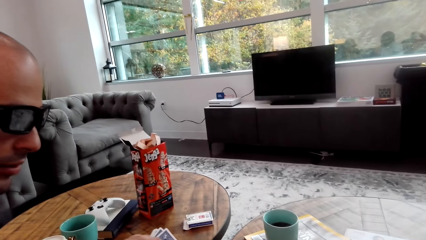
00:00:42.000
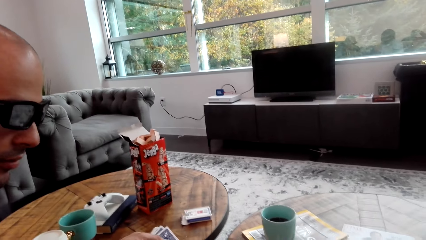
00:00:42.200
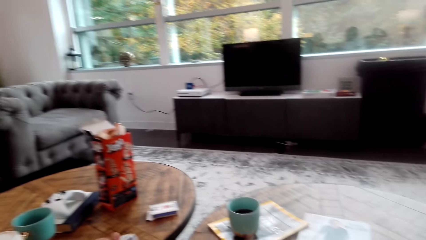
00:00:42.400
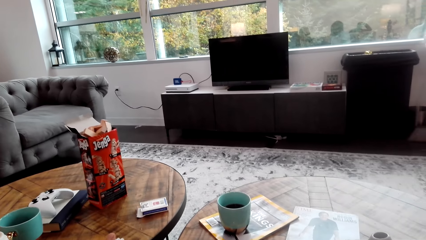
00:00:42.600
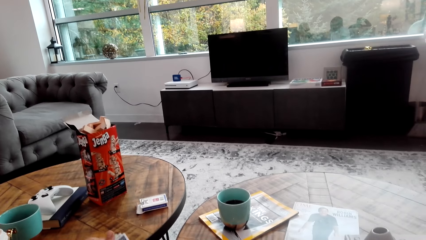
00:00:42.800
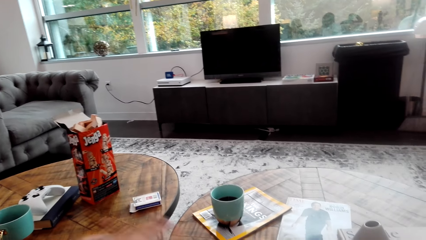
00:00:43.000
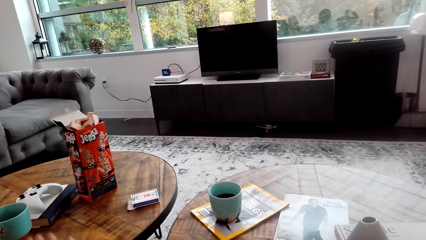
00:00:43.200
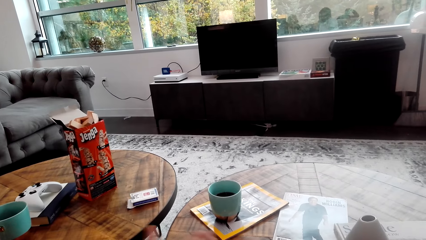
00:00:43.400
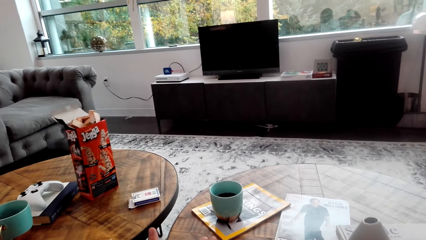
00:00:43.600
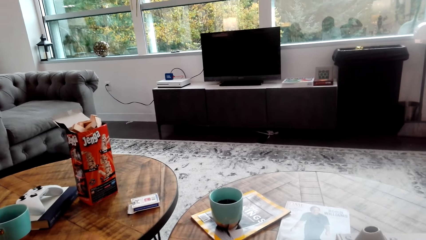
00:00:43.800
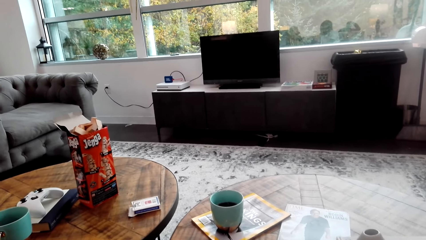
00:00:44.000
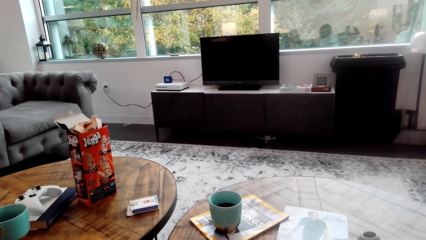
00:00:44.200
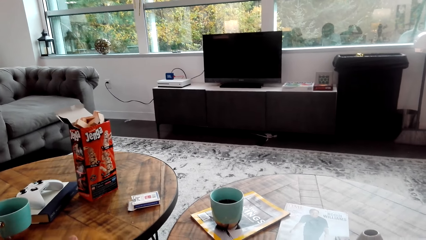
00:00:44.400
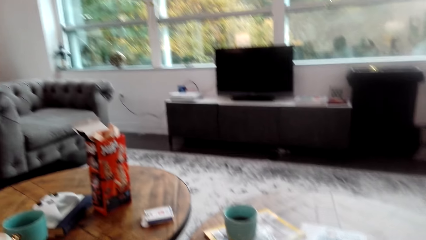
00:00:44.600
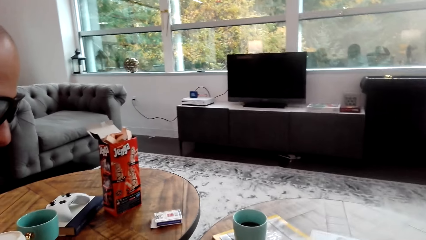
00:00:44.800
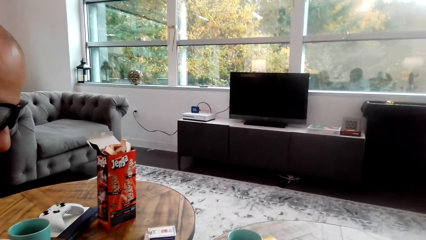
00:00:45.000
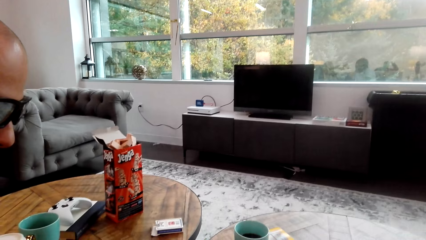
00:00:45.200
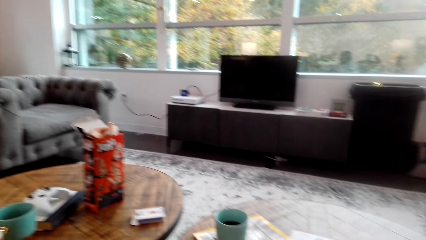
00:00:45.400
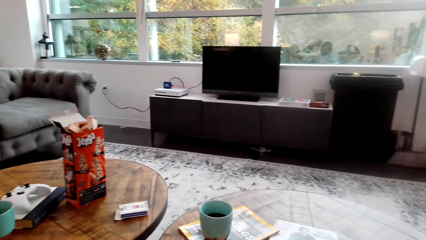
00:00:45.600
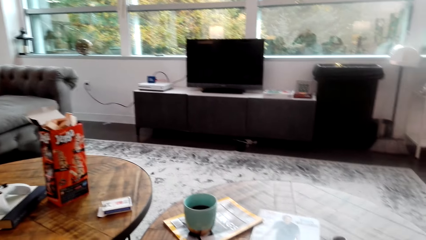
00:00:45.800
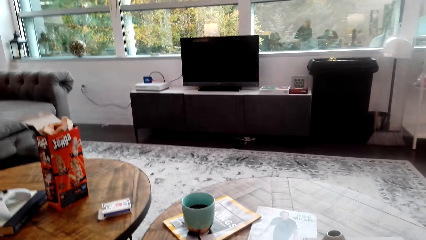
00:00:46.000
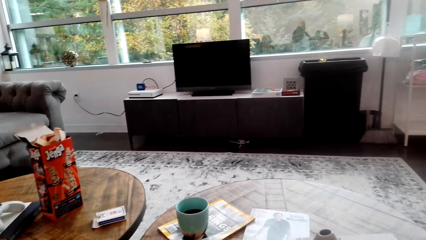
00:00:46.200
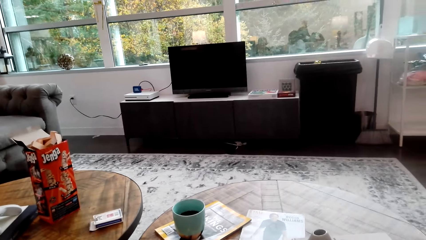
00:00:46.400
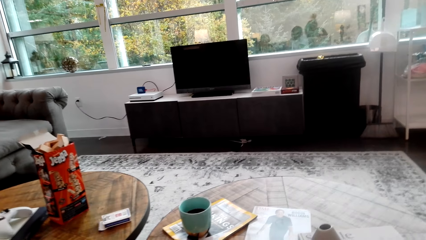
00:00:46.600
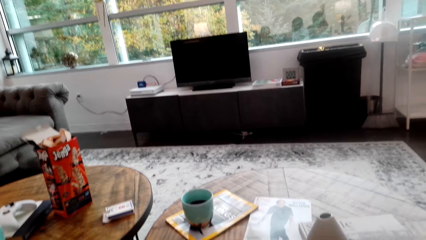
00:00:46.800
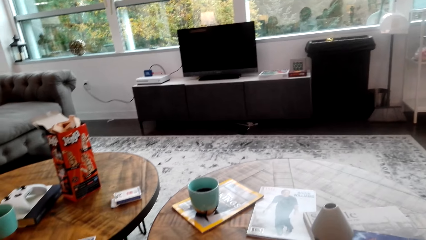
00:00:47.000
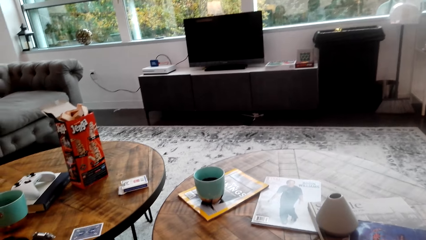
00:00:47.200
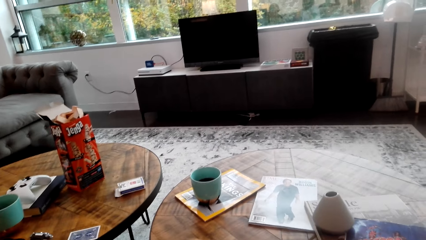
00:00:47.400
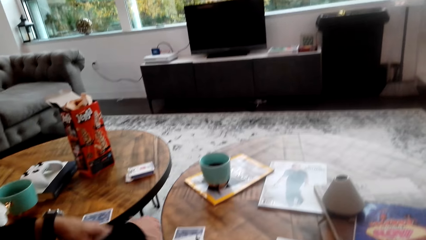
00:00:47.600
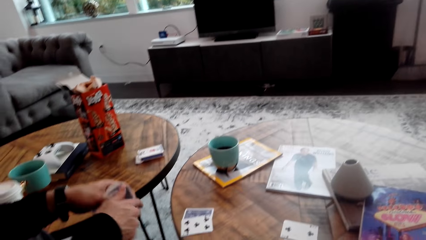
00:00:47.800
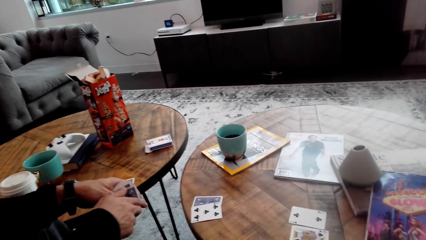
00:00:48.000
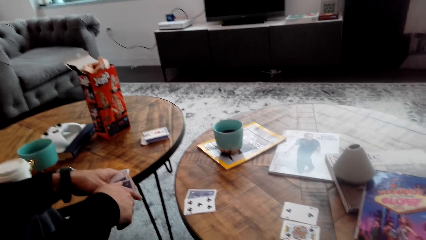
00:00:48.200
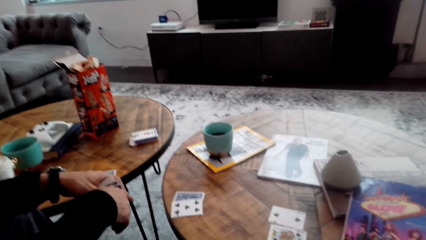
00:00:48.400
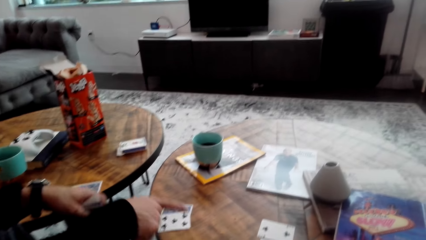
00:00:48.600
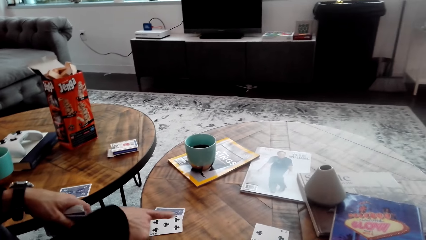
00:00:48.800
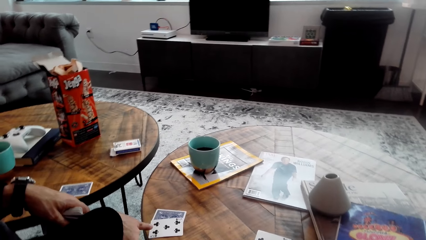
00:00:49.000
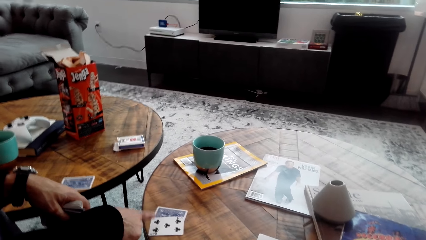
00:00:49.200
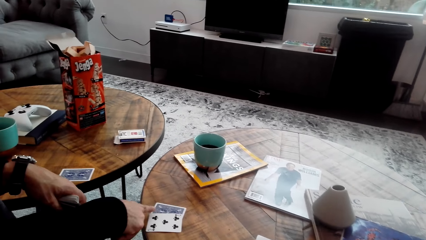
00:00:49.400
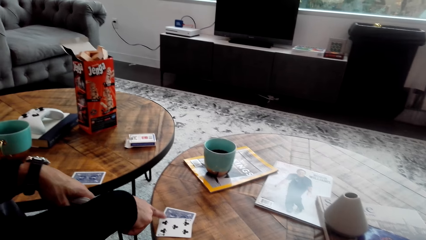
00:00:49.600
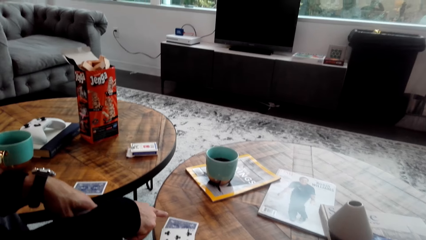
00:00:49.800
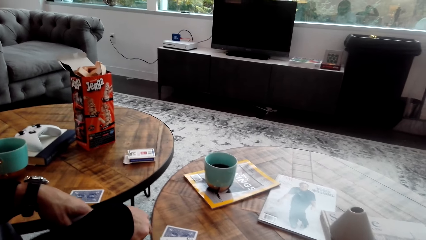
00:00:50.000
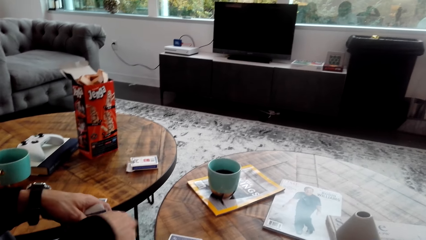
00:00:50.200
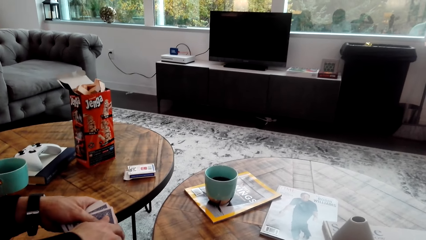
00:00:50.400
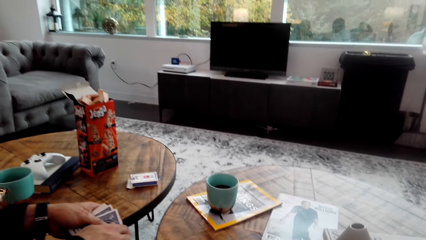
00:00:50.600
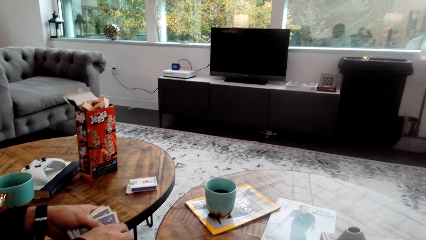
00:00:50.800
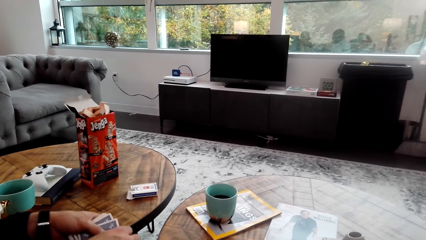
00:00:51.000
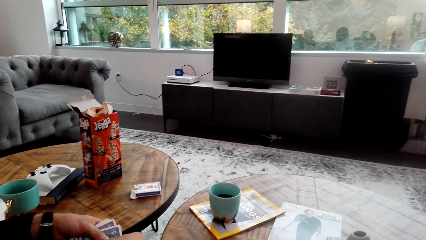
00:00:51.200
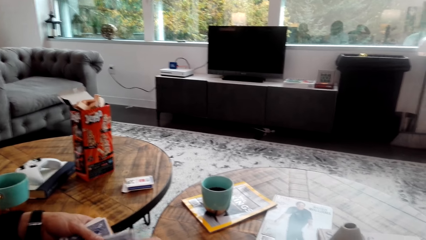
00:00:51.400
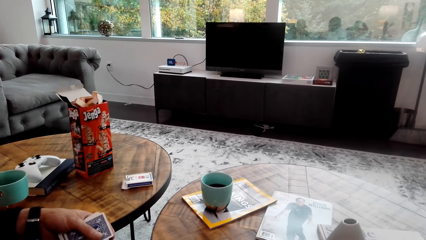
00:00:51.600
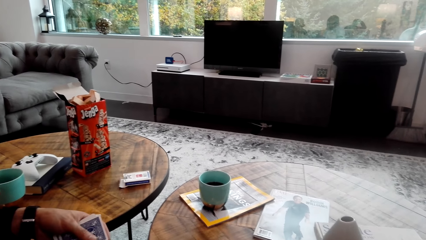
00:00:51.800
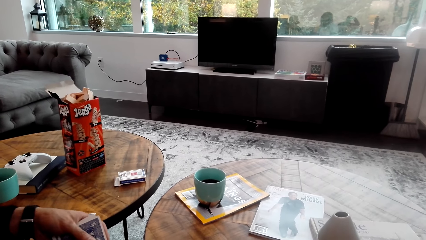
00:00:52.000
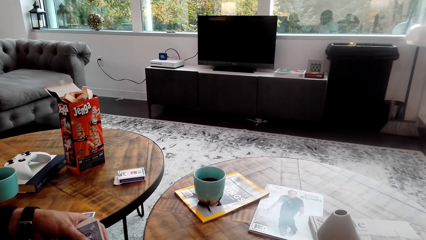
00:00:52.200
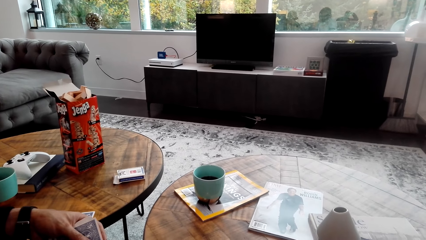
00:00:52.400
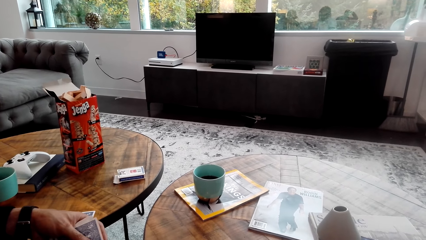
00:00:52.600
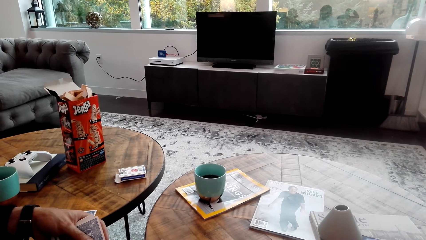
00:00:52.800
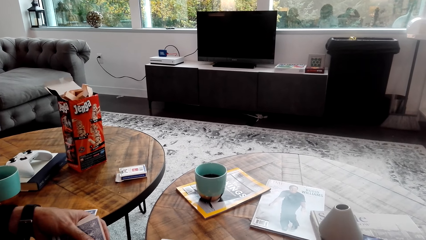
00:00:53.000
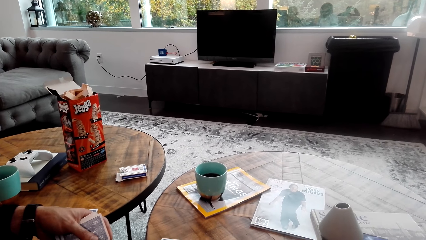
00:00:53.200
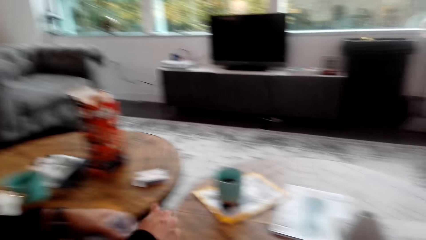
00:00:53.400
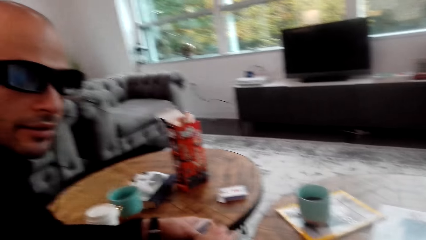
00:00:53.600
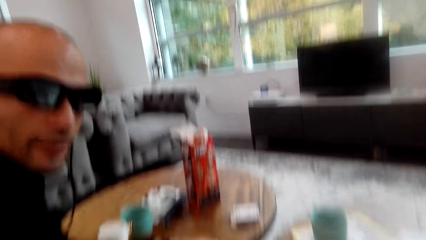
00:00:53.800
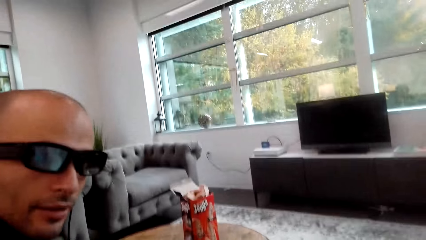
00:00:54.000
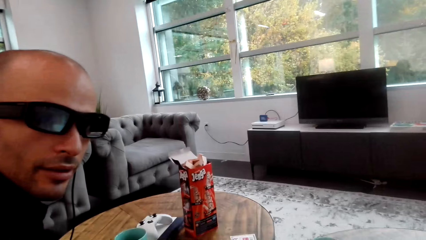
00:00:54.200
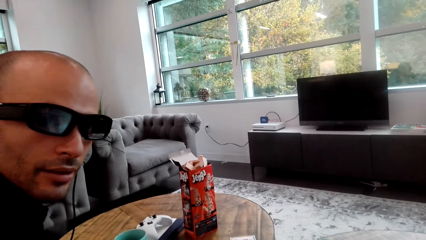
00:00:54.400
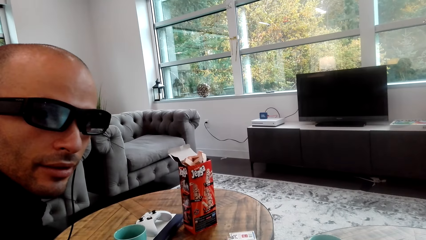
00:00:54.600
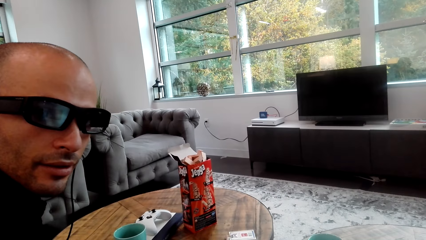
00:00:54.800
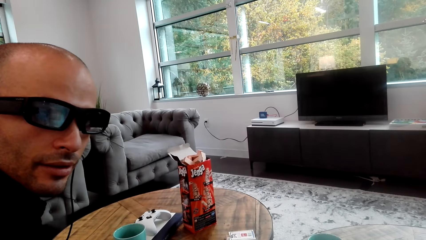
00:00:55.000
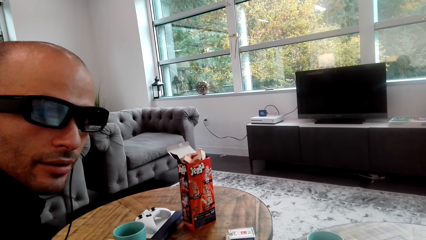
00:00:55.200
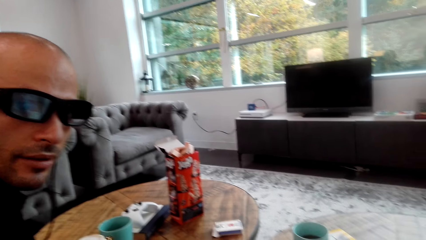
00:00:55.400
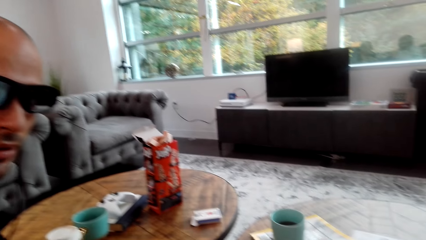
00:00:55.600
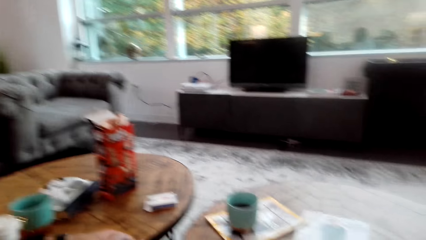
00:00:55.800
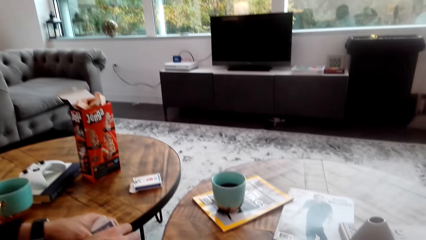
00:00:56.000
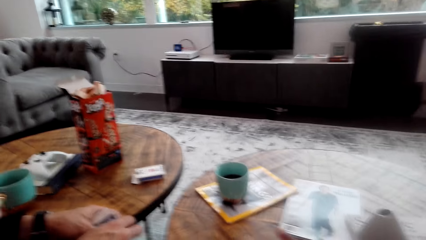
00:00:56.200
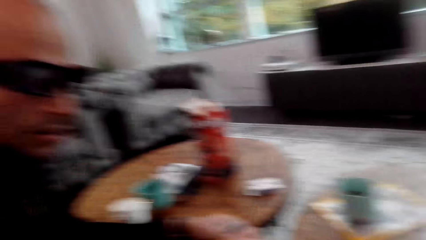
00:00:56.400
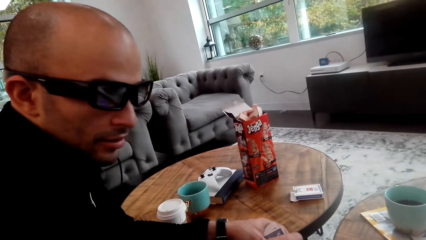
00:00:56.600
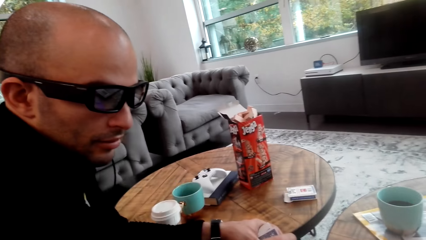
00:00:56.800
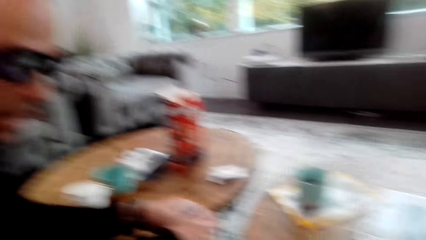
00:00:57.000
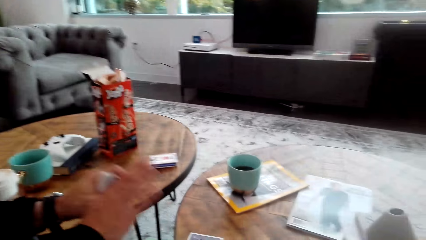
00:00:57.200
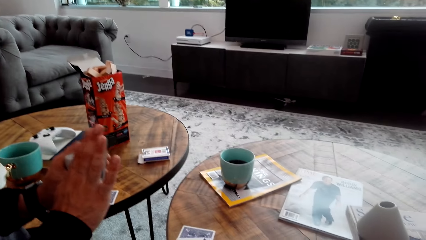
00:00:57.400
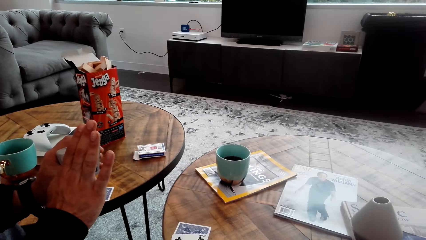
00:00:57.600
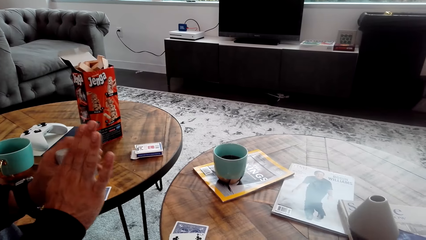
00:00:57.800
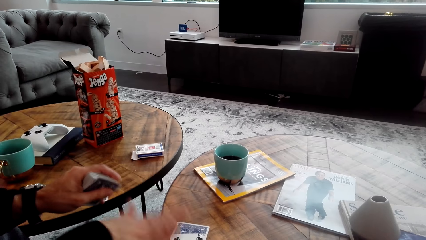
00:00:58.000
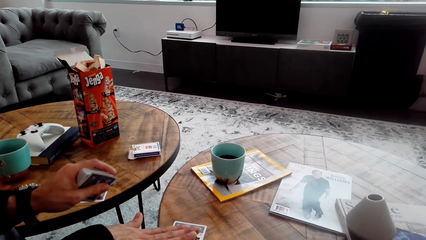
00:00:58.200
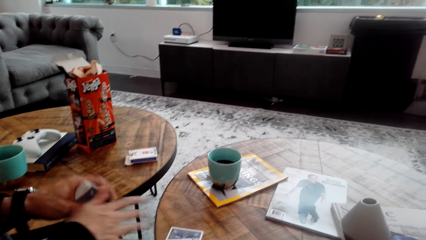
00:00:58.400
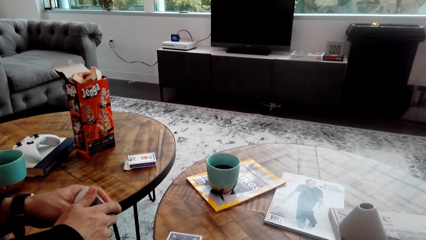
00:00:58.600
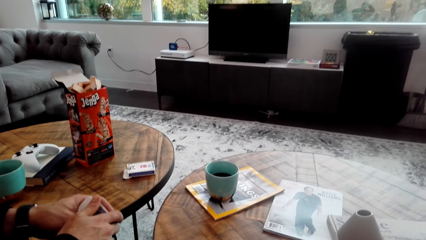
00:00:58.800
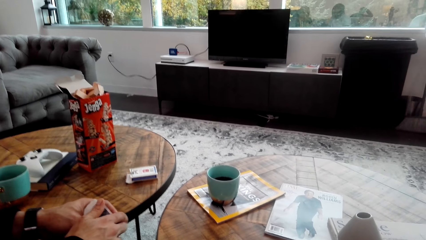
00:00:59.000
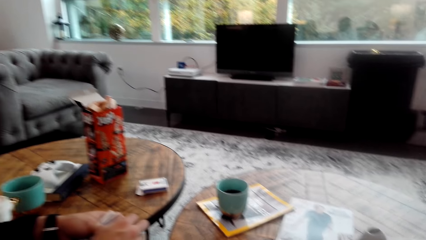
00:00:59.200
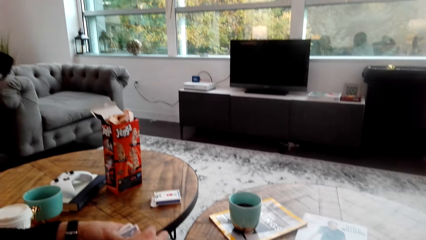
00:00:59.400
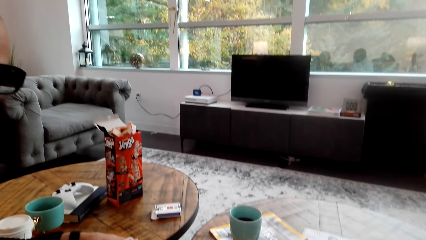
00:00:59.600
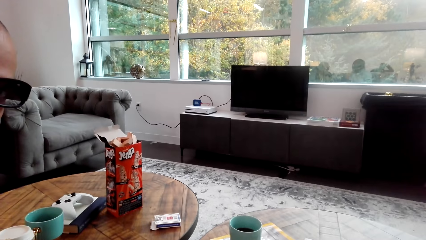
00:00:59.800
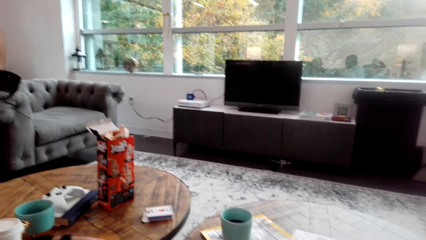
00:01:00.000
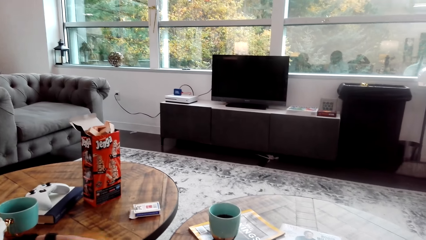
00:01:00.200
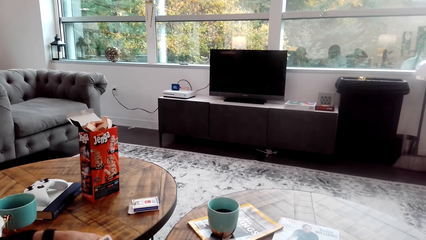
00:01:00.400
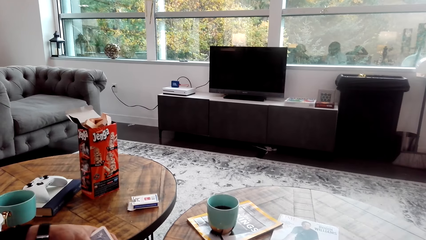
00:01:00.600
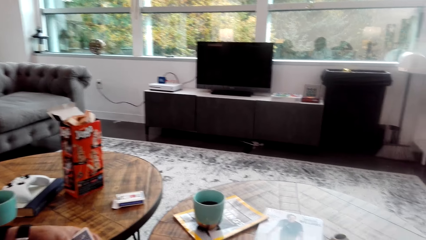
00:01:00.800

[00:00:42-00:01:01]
A man points at cards on the table. The man places a card on the table and gestures out.
